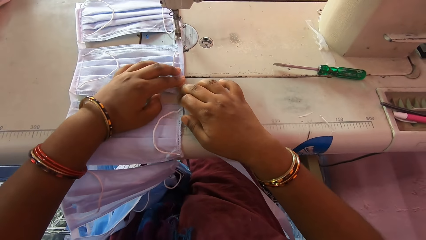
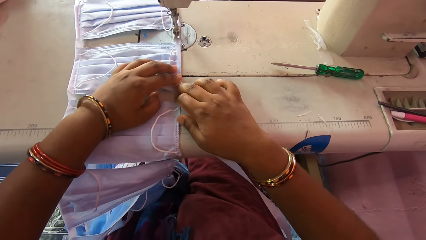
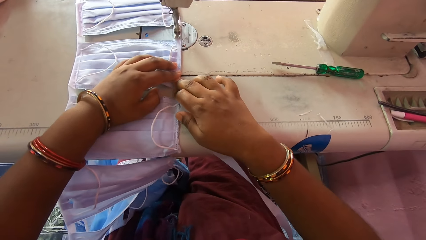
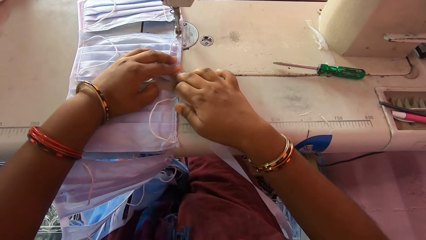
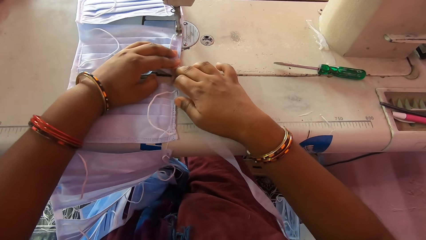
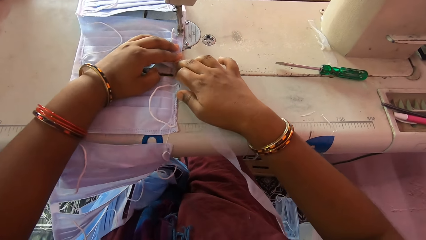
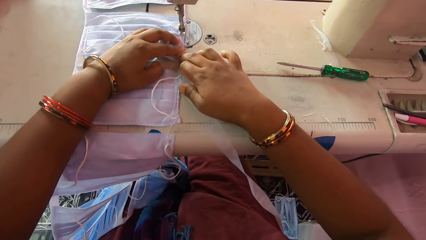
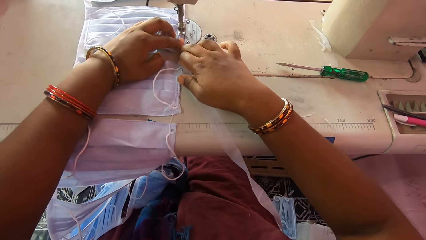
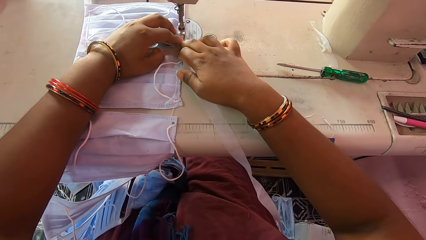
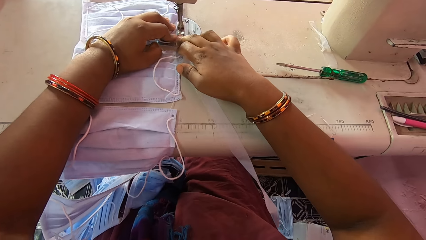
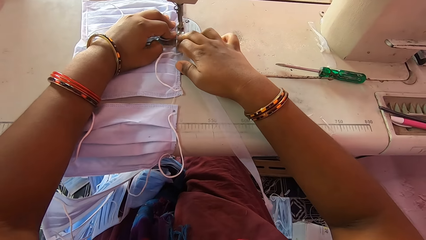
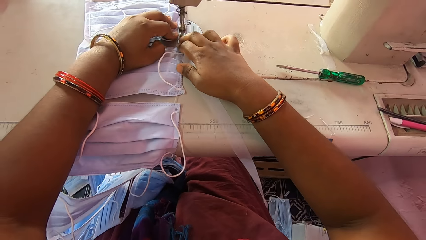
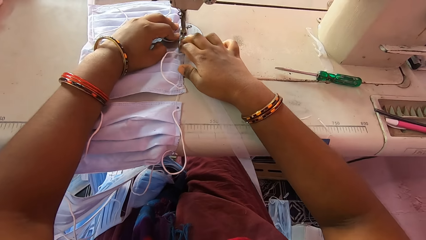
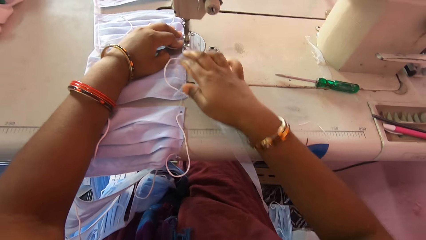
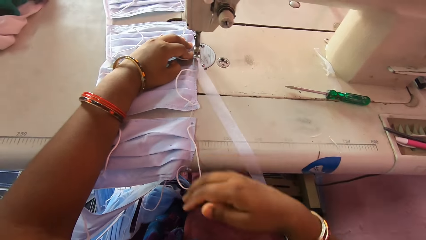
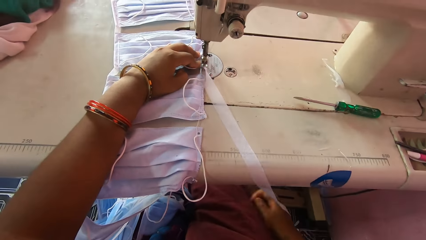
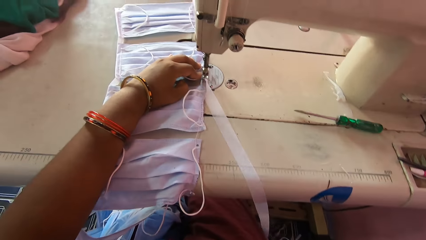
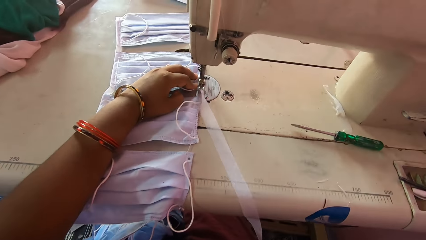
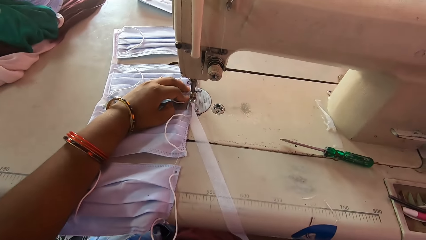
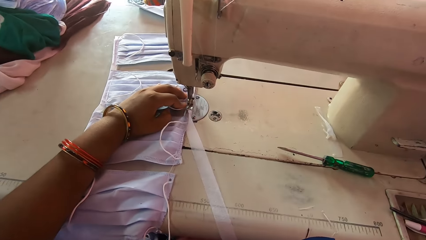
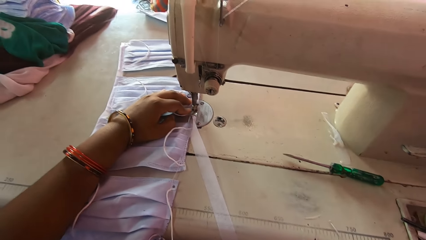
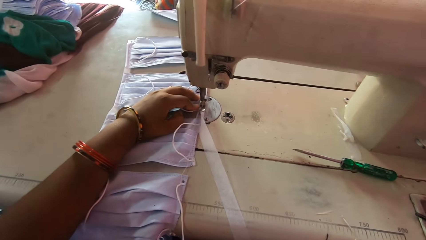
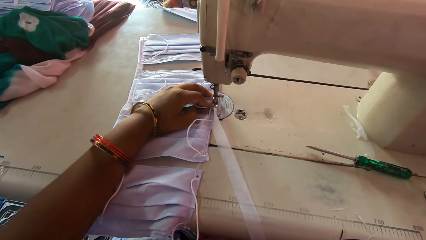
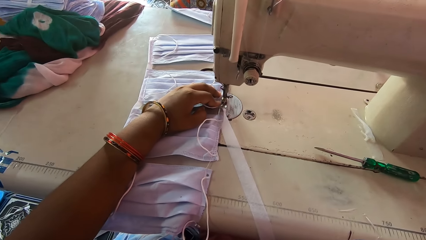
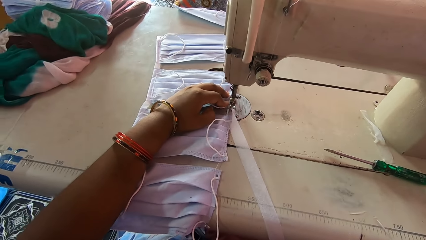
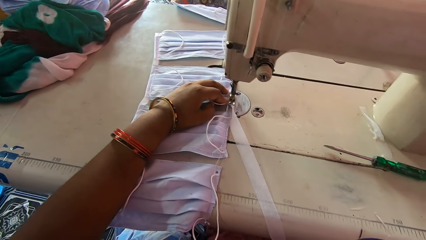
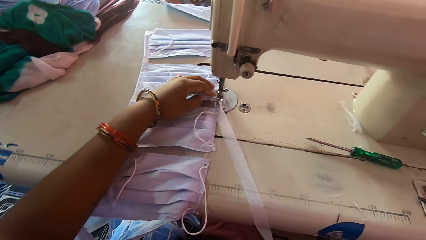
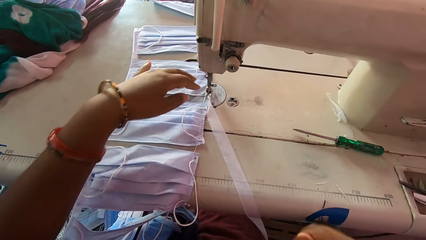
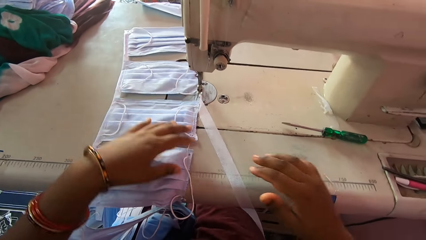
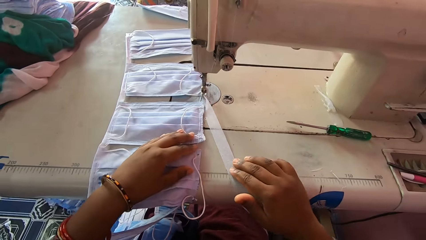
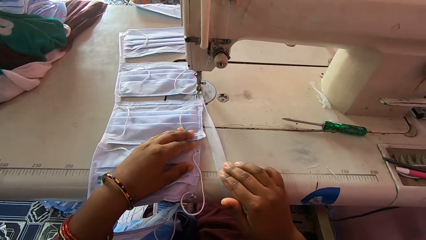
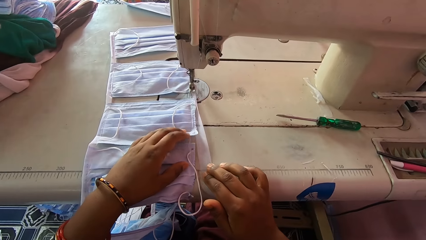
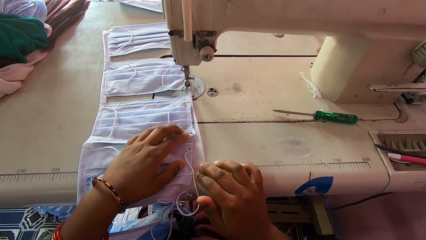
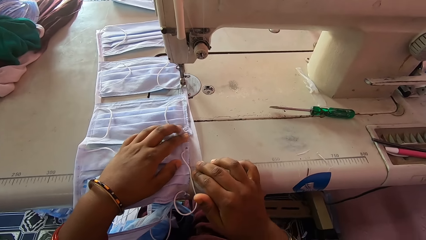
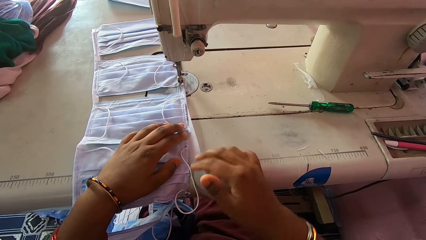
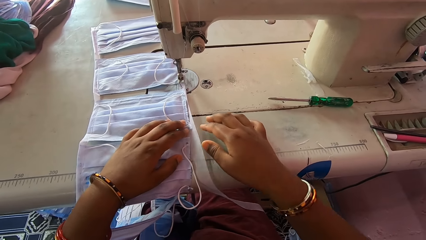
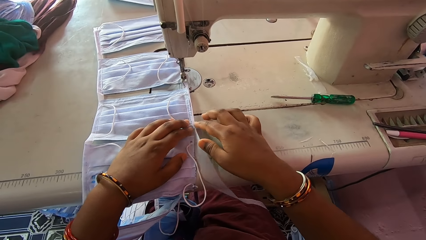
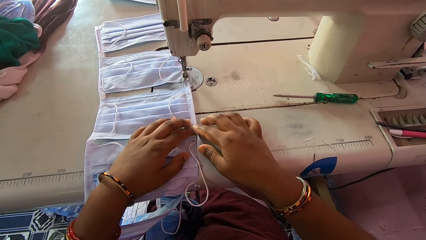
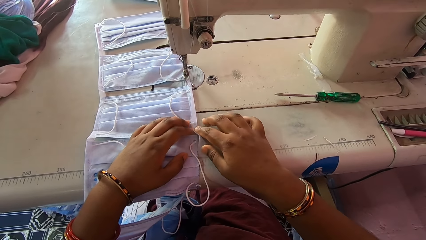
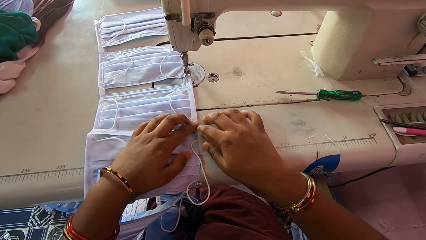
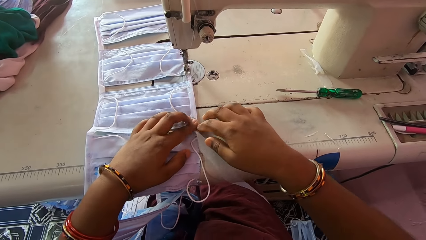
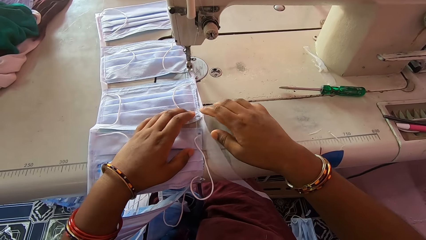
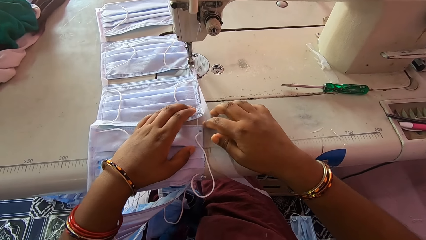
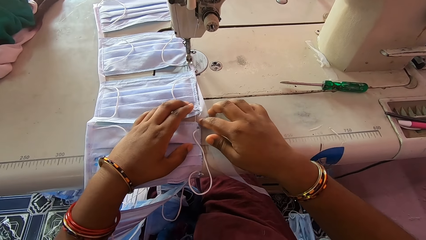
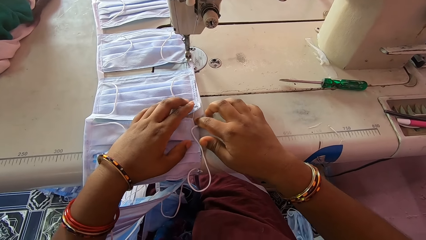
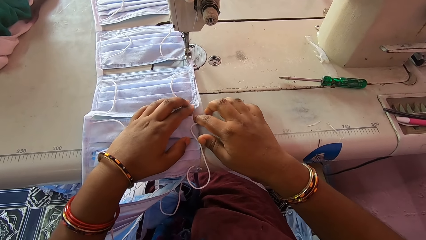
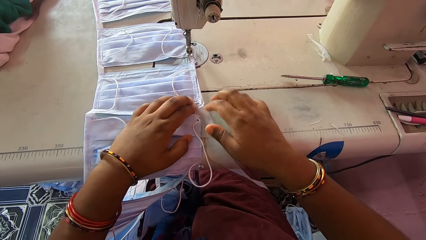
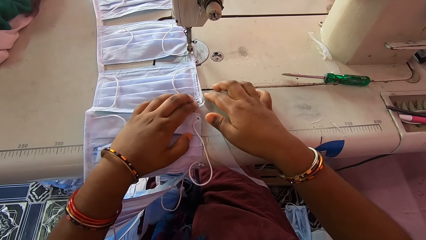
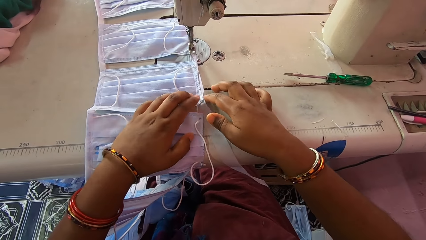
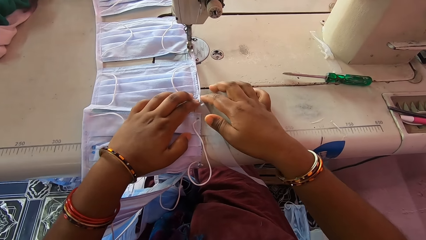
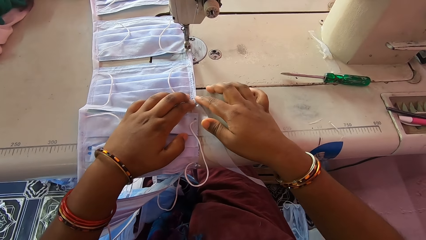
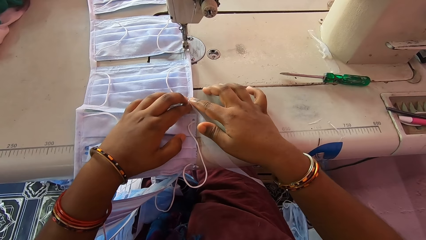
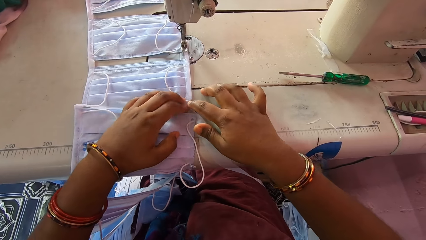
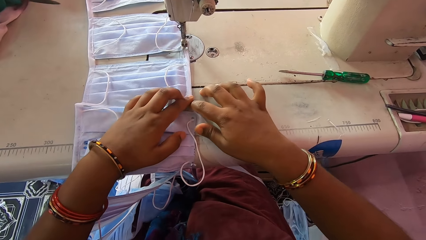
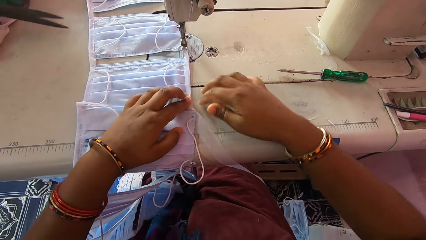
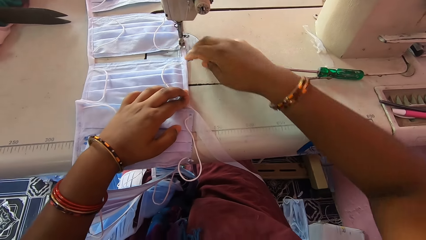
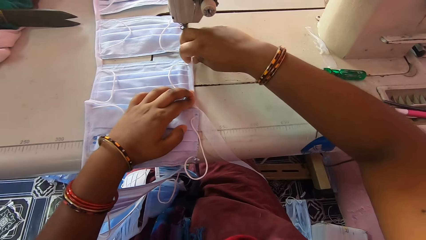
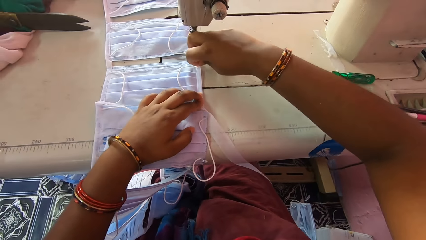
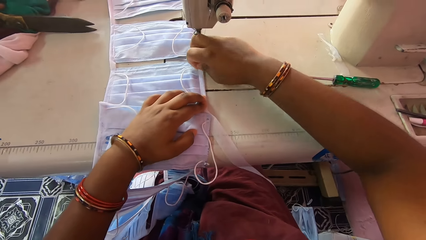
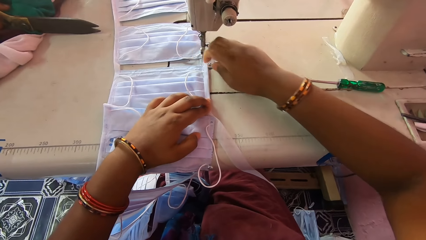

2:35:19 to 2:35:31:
The camera wearer sews the nose mask with the sewing machine. She adjusts nose masks on the machine bed with her left hand. She folds the stay tape around the edge of a nose mask with her hands. She smoothens a mask.

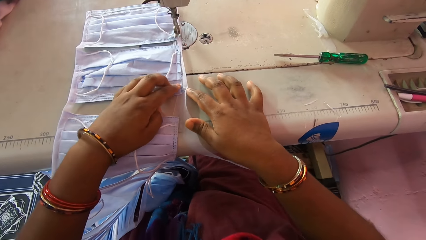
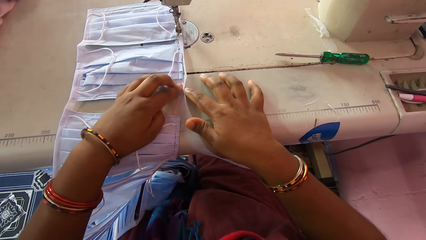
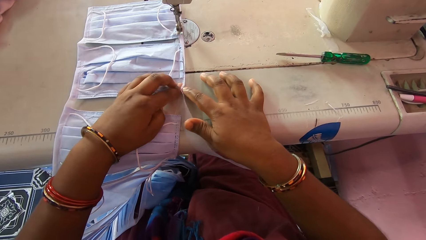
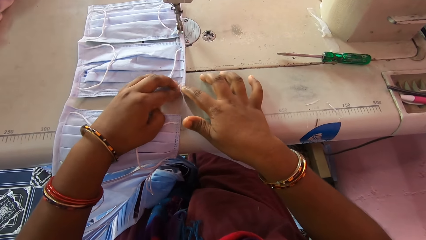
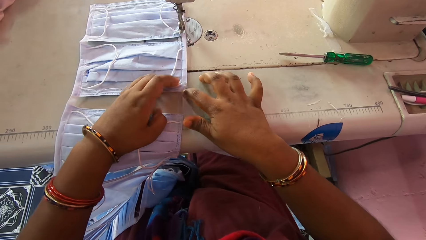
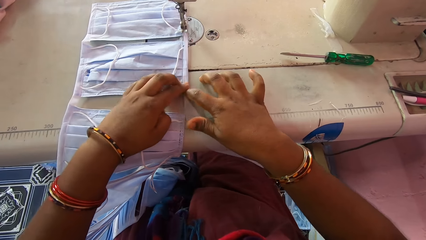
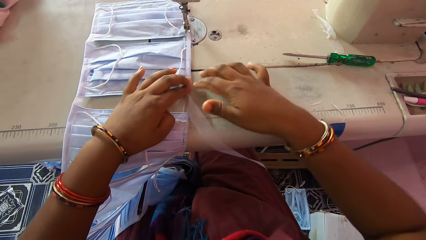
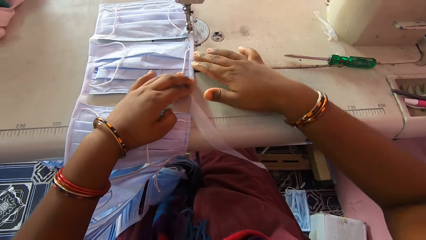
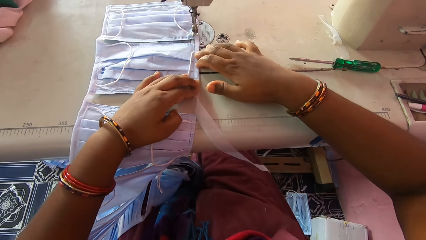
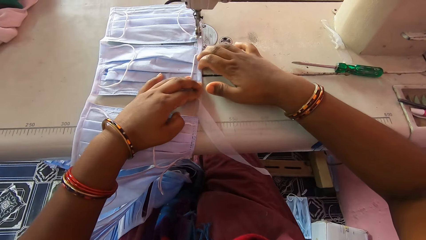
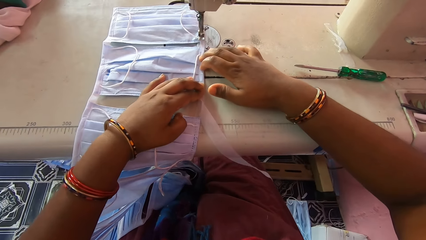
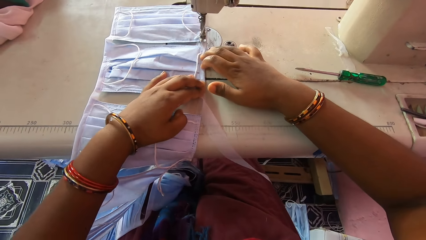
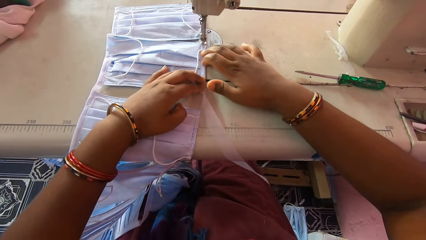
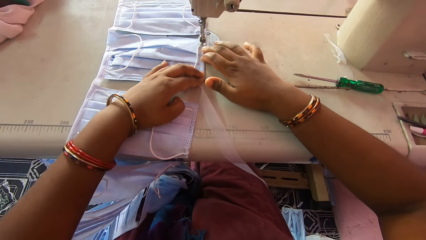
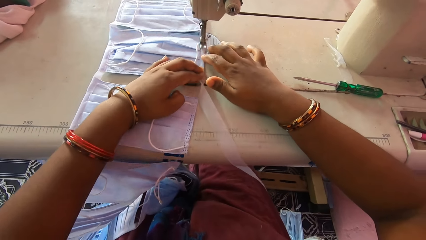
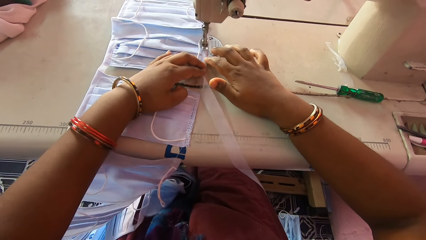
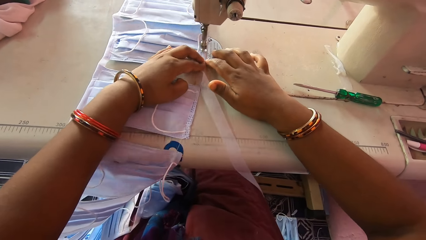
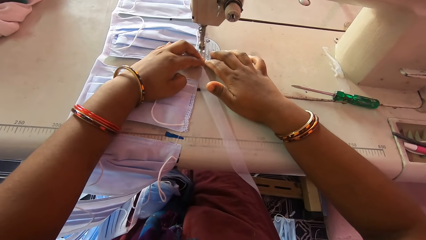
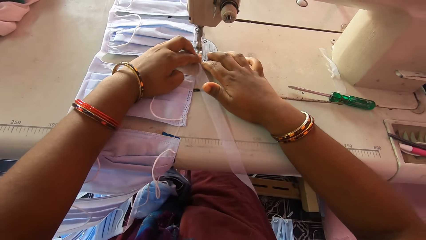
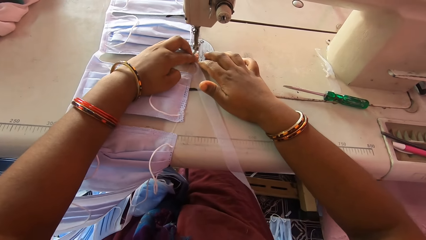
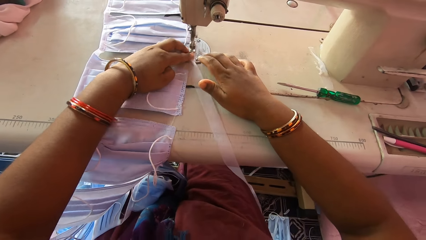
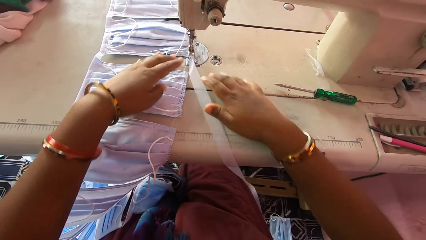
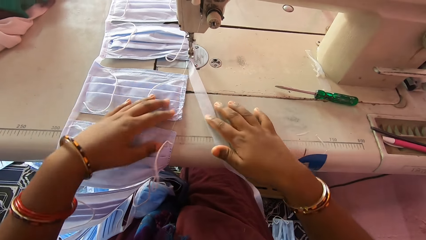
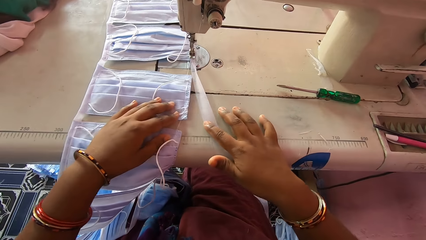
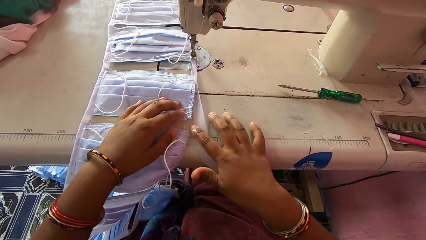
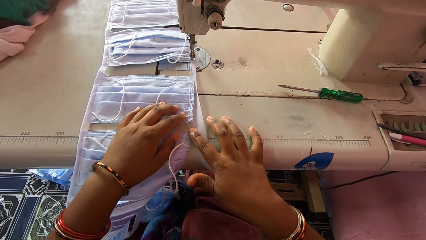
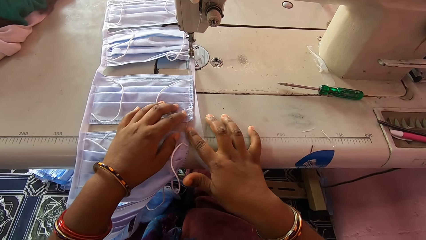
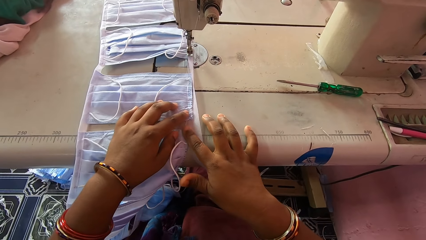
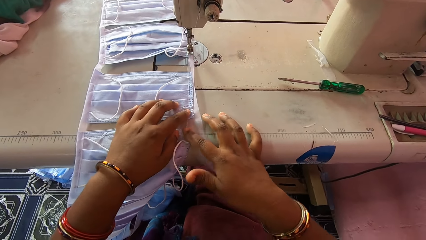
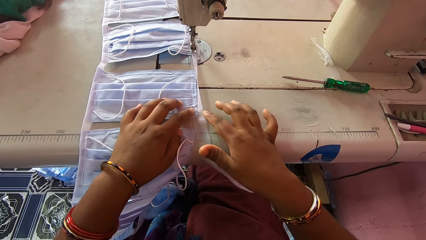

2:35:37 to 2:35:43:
The camera wearer smoothens a mask. She sews the nose mask with the sewing machine. She folds the stay tape around the edge of the nose mask with her hands.
